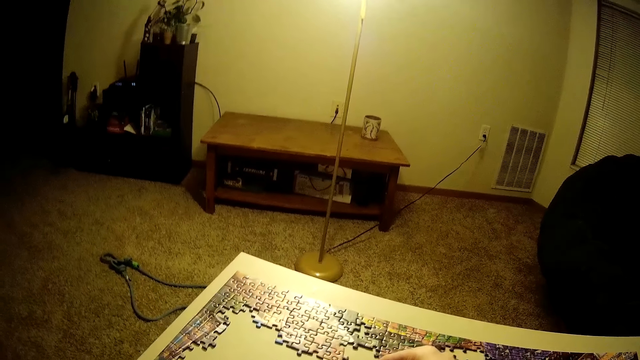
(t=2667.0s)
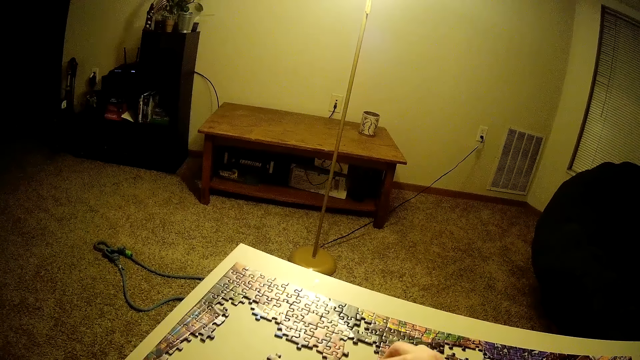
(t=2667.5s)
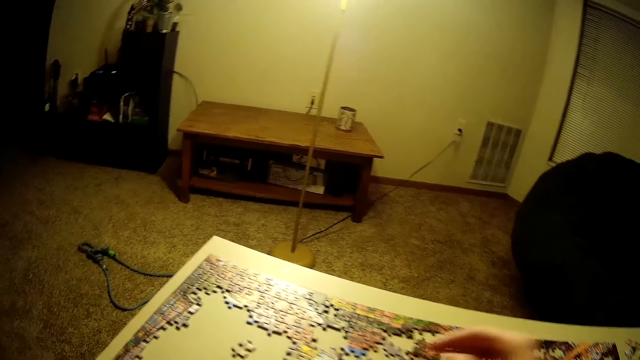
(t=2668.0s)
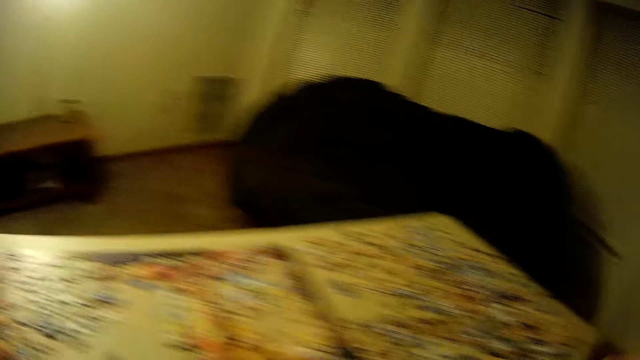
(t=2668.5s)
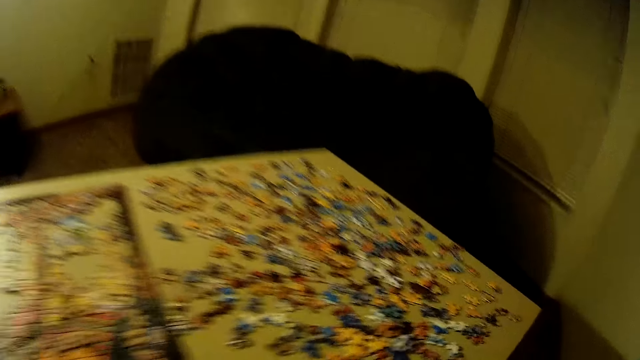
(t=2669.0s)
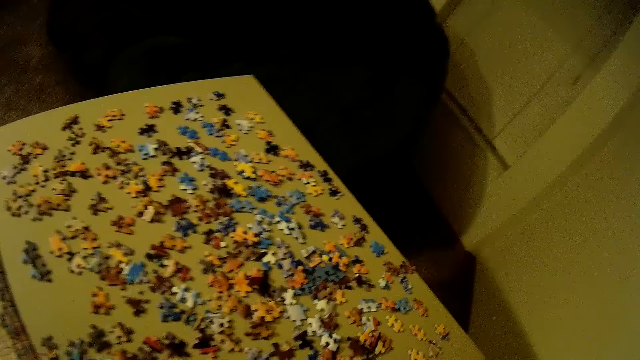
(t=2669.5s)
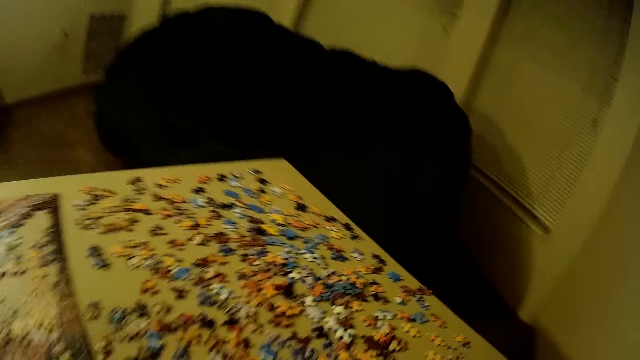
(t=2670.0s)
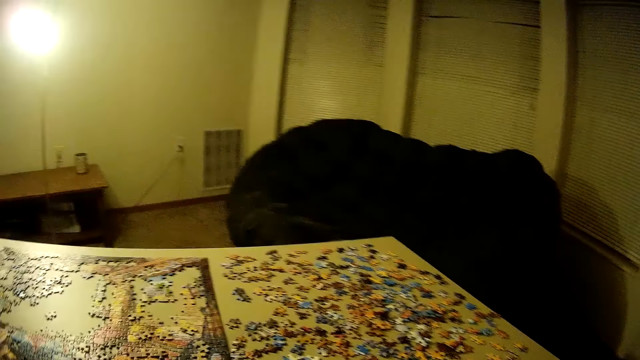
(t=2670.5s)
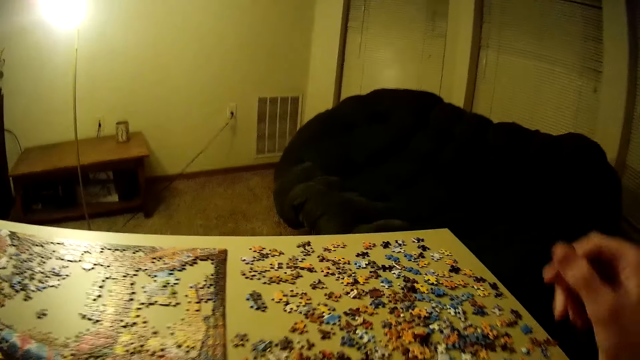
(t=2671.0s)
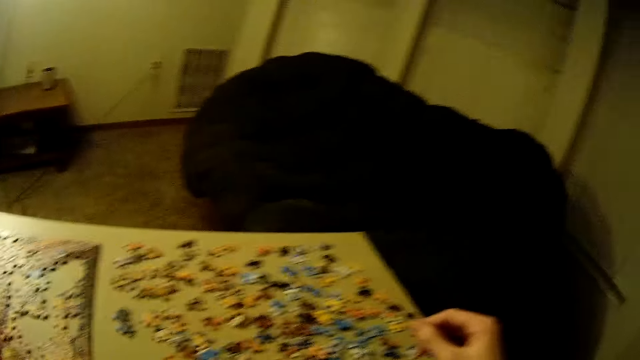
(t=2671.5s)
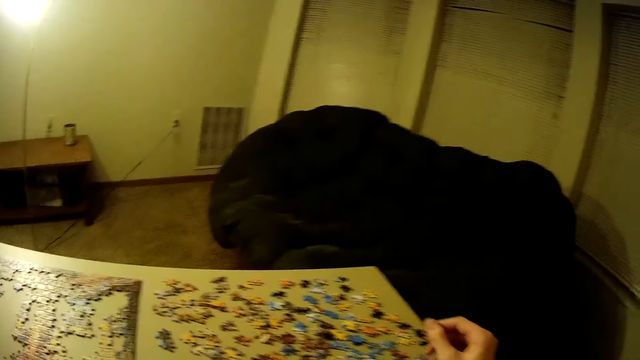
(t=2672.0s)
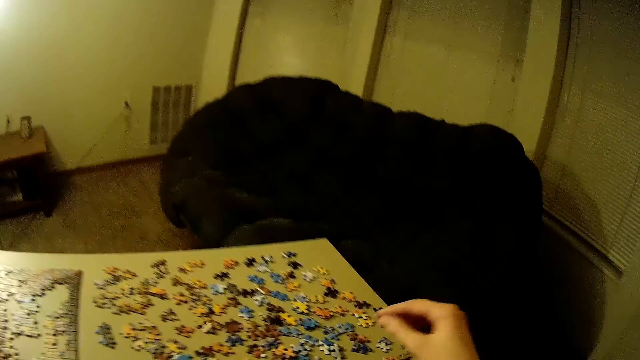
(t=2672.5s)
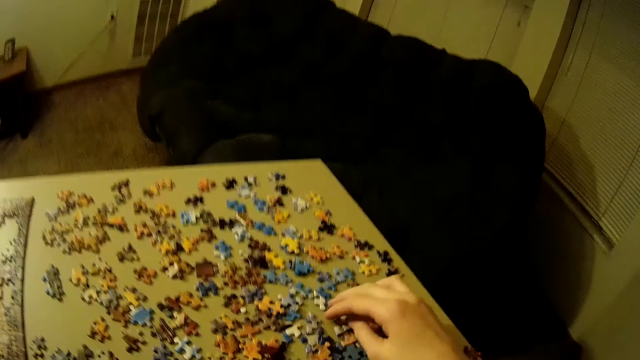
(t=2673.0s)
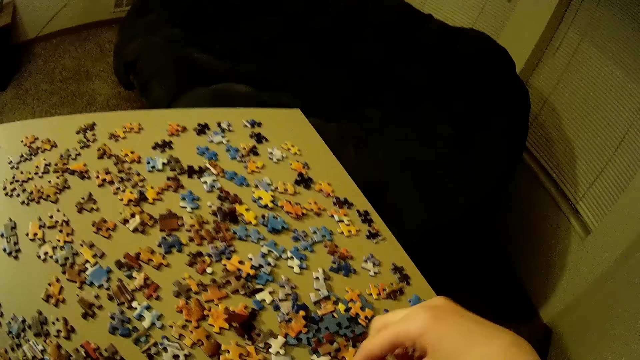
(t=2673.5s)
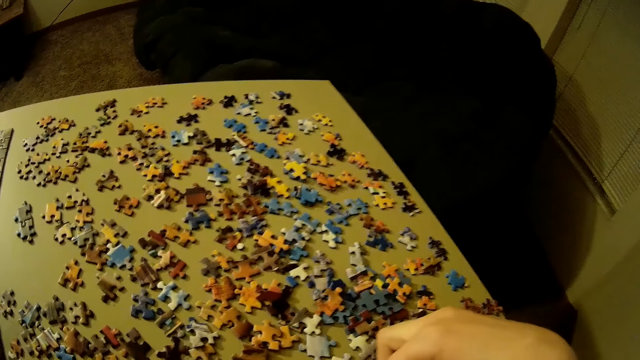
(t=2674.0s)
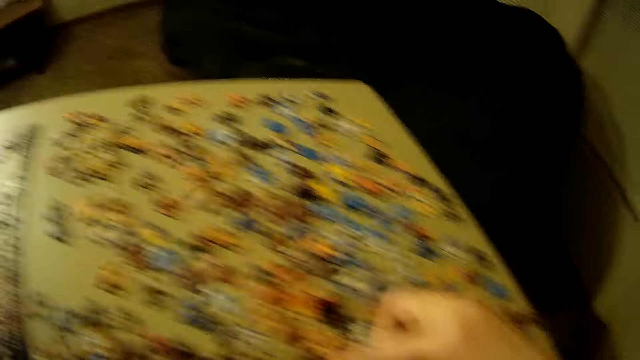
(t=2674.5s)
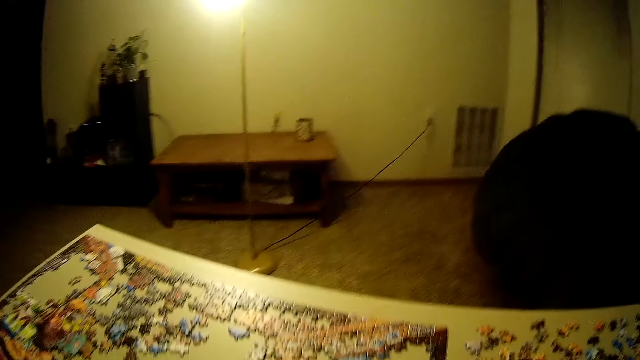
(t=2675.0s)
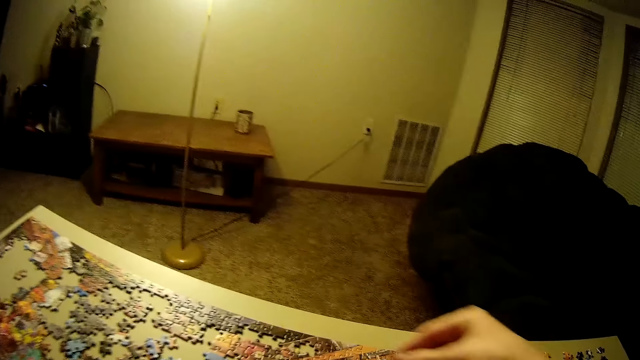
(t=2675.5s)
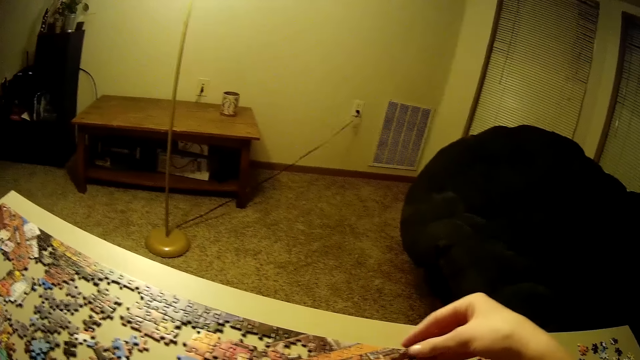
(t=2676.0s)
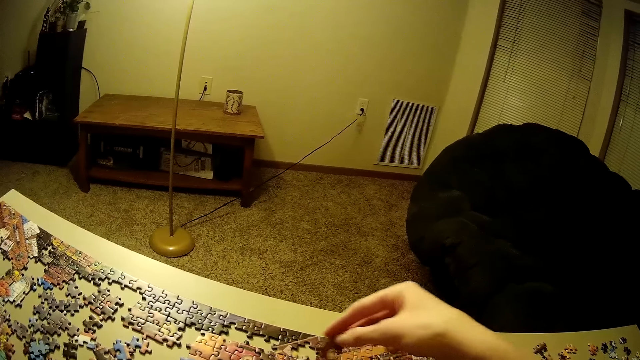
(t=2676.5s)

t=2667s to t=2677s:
The camera wearer moves her hand towards her. She looks around. She moves her hand towards the table. She places her hand on the table. She scatters the puzzle pieces on the table. She picks up a piece of the puzzle. She moves her hand towards the puzzle.

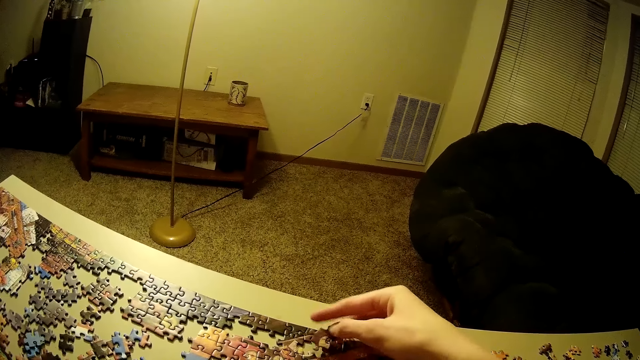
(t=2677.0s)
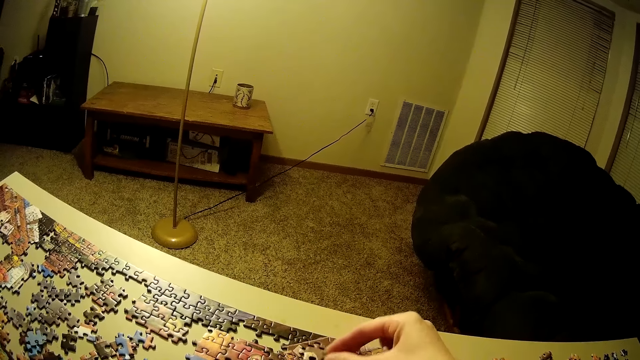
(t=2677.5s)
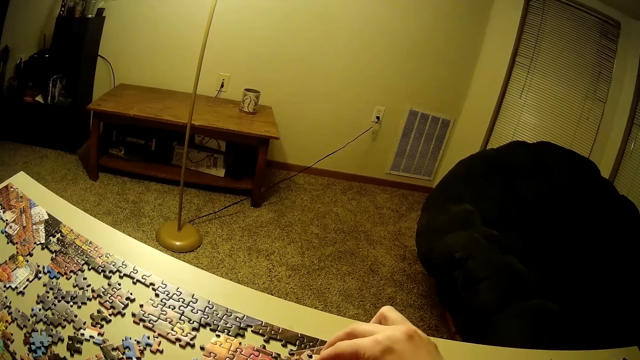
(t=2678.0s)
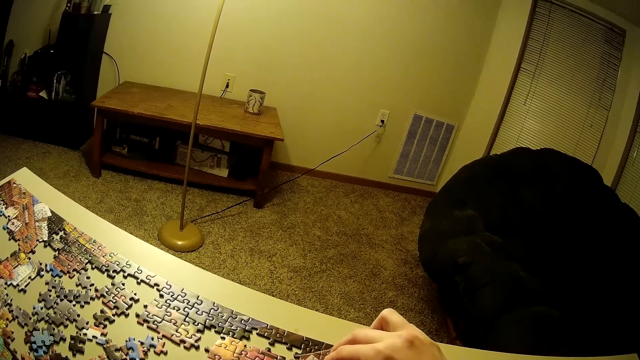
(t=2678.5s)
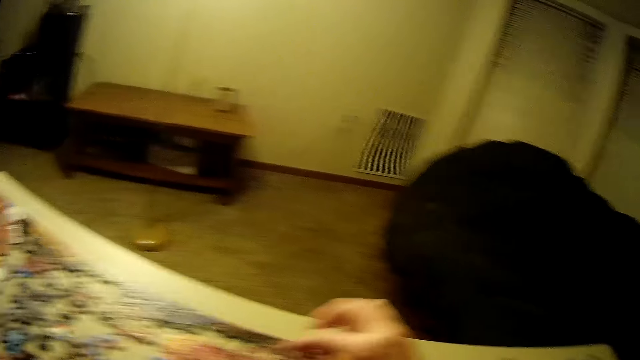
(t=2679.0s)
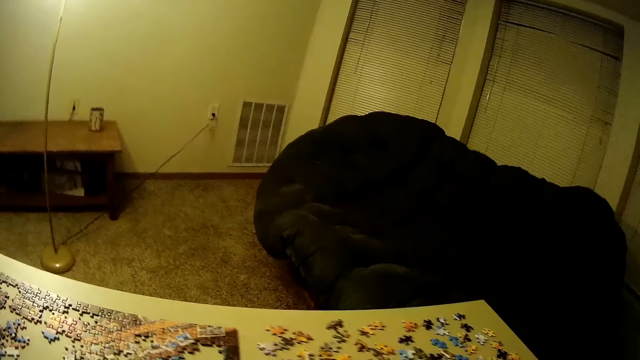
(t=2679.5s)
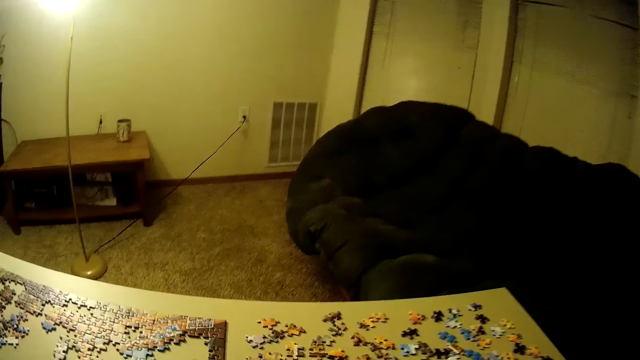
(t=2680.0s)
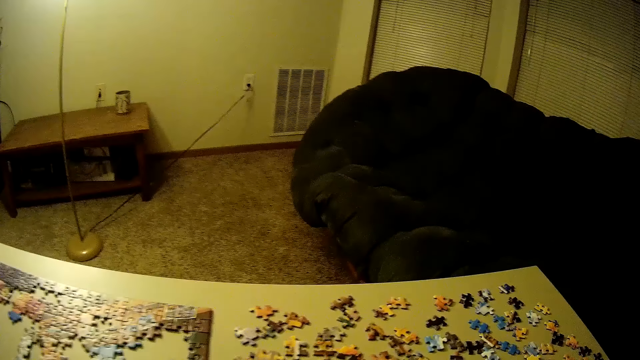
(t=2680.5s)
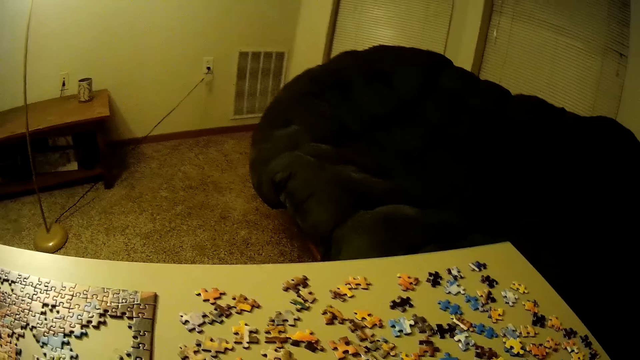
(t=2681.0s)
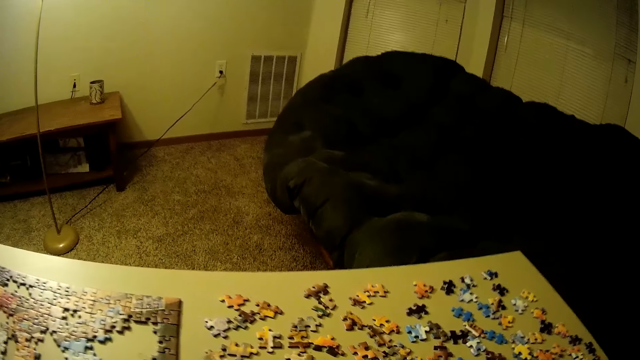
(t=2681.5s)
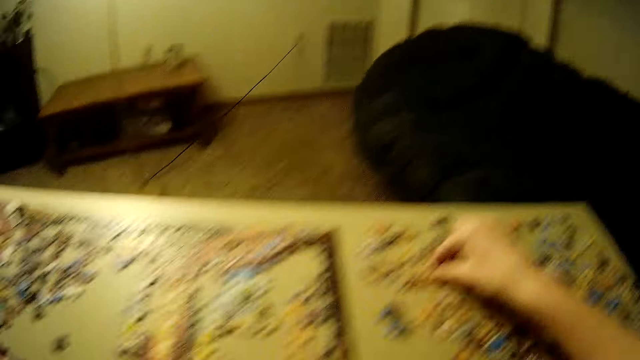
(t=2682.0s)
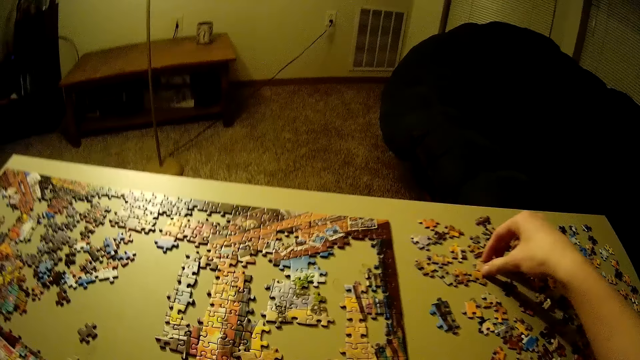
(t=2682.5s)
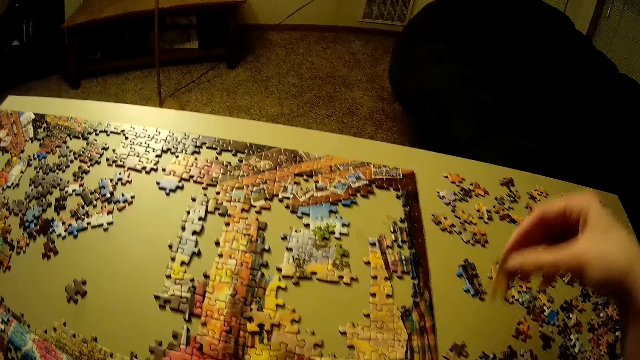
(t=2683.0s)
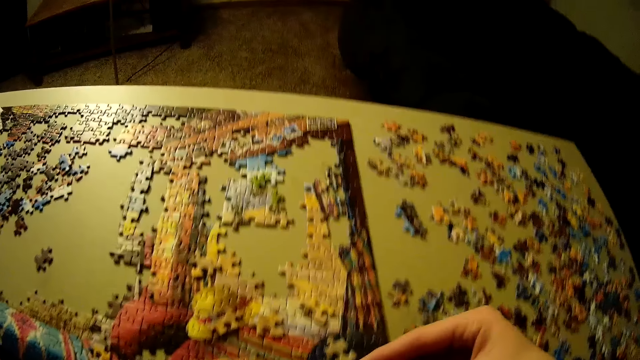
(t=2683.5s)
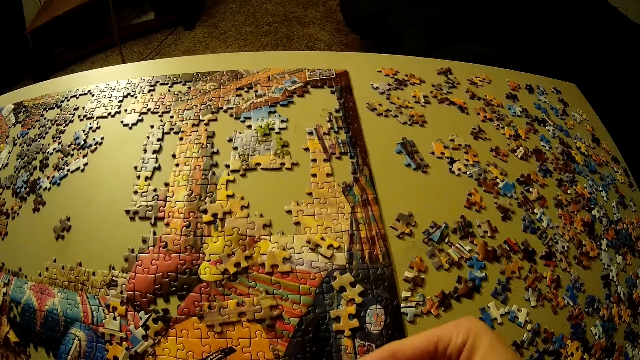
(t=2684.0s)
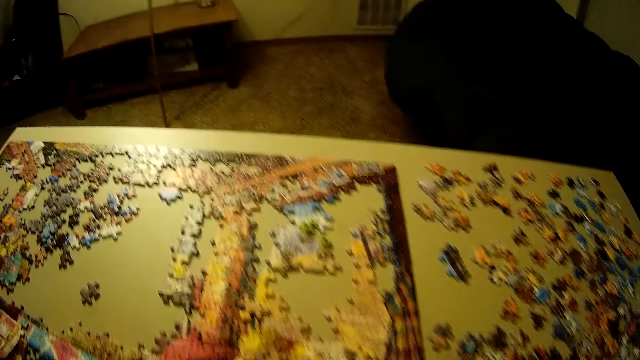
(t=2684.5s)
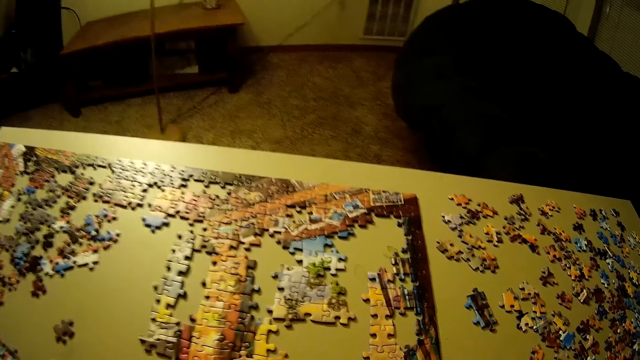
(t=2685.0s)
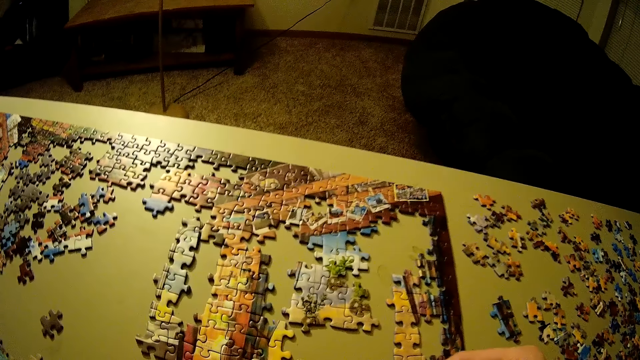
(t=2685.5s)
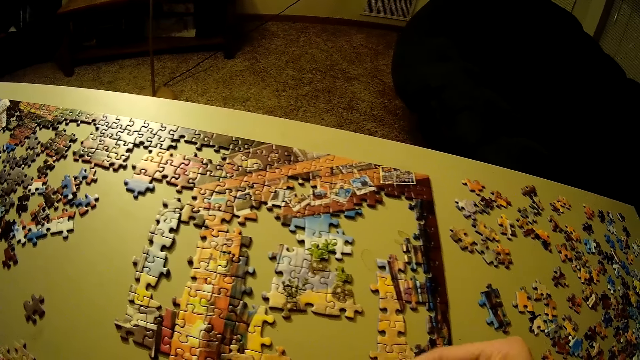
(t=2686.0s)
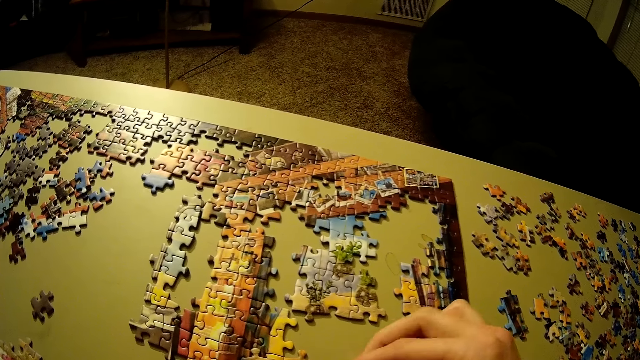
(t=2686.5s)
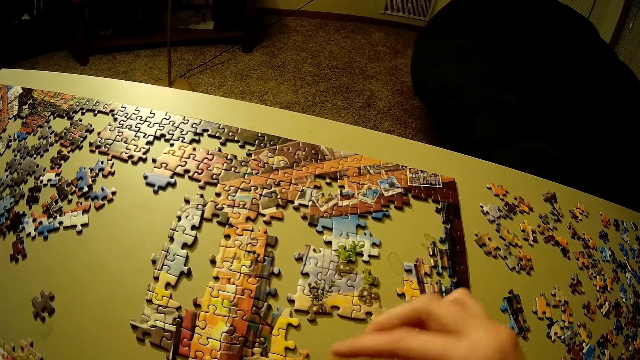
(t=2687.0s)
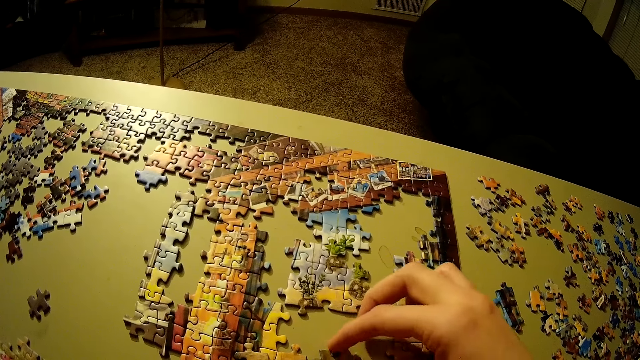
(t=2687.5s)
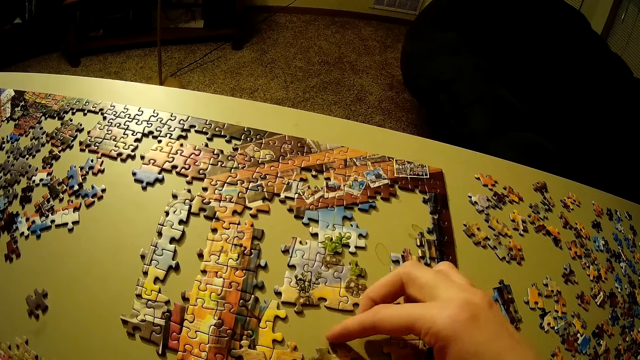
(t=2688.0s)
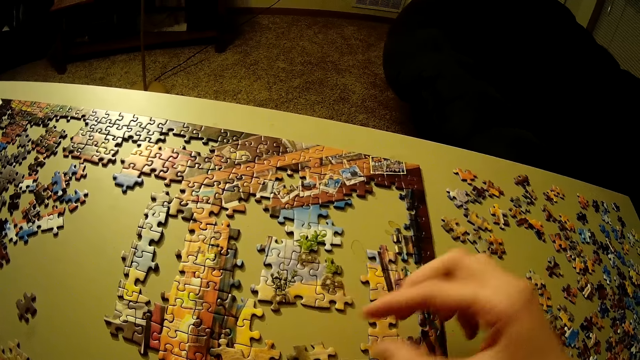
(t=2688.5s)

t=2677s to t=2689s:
The camera wearer turns the puzzle piece. She places the puzzle piece on the puzzle. She moves her hand towards the pieces of the puzzle. She looks around. She lifts up a piece of the puzzle. She moves her hand towards her. She looks around. She places the puzzle piece on the puzzle.
